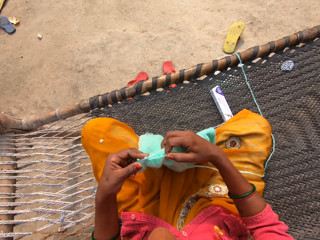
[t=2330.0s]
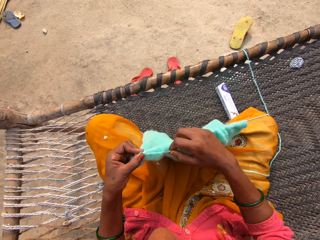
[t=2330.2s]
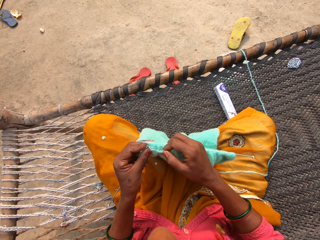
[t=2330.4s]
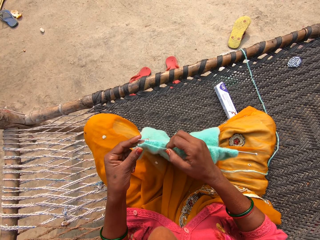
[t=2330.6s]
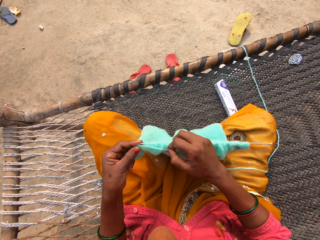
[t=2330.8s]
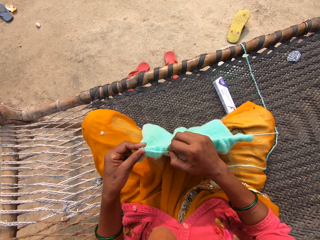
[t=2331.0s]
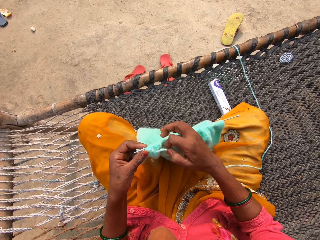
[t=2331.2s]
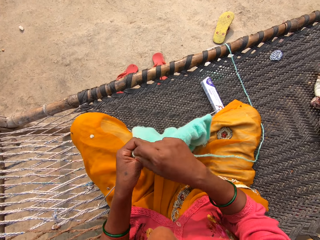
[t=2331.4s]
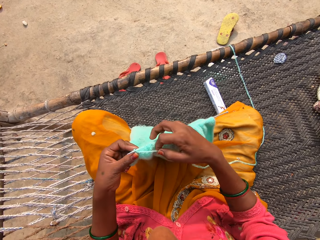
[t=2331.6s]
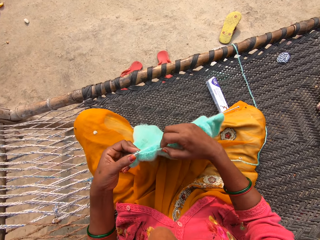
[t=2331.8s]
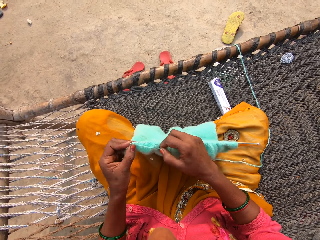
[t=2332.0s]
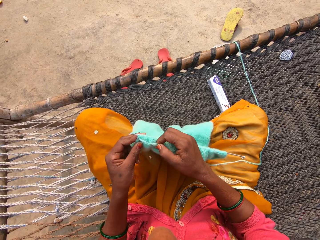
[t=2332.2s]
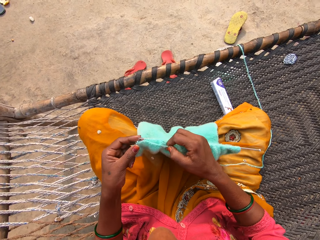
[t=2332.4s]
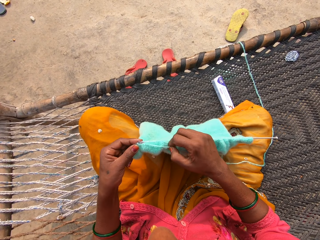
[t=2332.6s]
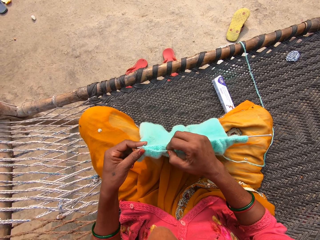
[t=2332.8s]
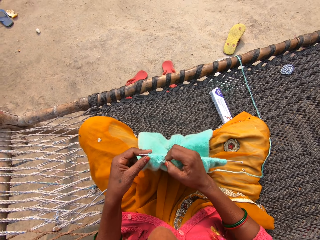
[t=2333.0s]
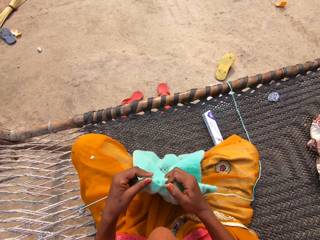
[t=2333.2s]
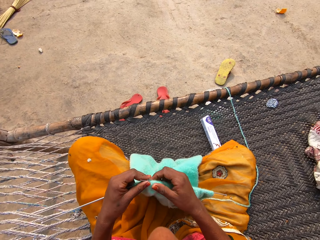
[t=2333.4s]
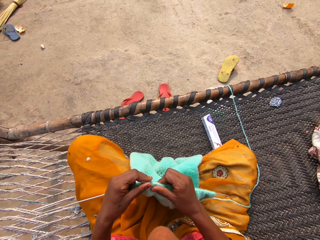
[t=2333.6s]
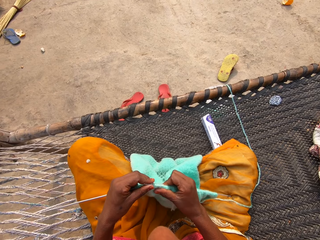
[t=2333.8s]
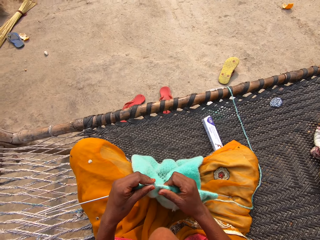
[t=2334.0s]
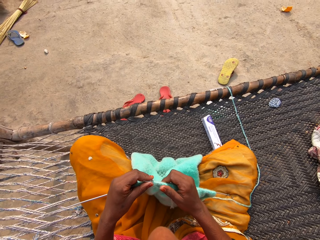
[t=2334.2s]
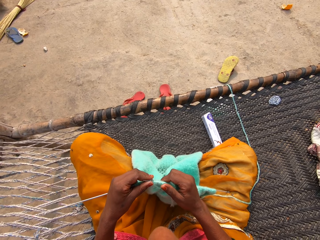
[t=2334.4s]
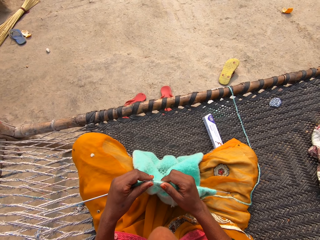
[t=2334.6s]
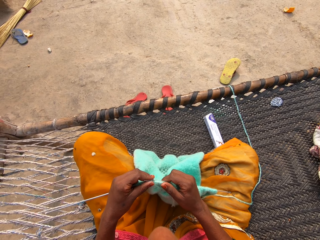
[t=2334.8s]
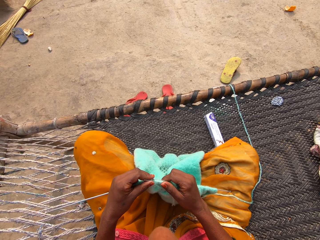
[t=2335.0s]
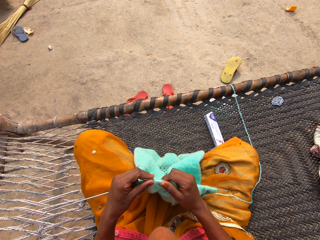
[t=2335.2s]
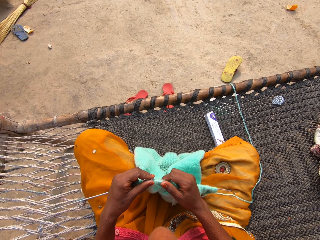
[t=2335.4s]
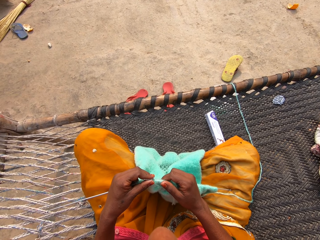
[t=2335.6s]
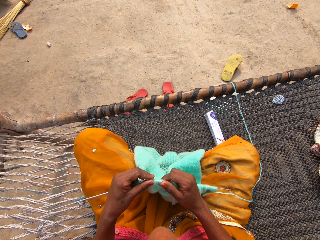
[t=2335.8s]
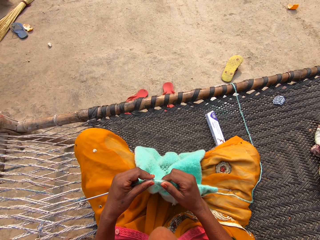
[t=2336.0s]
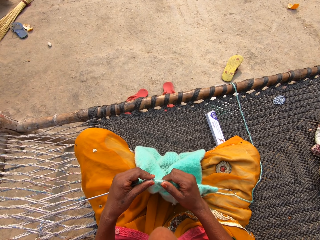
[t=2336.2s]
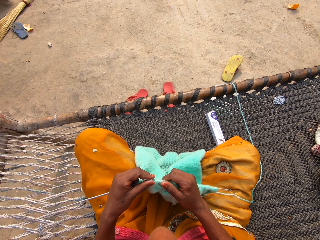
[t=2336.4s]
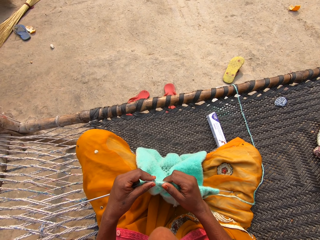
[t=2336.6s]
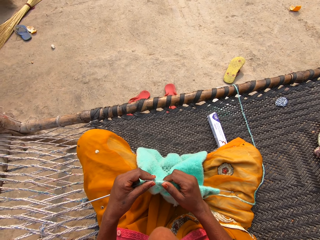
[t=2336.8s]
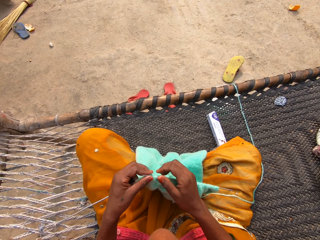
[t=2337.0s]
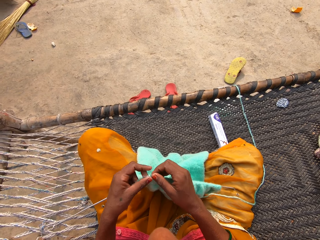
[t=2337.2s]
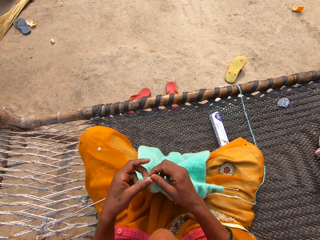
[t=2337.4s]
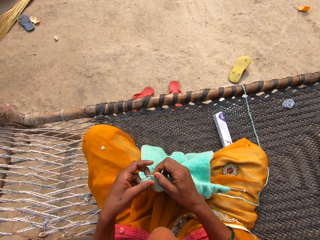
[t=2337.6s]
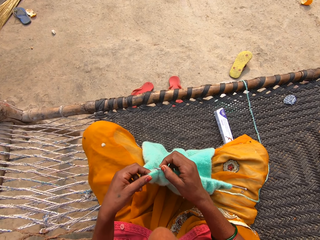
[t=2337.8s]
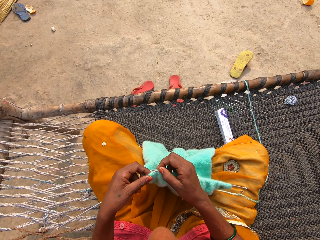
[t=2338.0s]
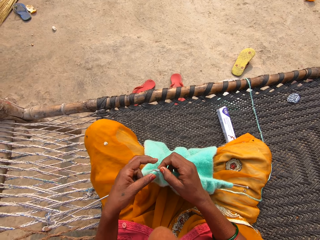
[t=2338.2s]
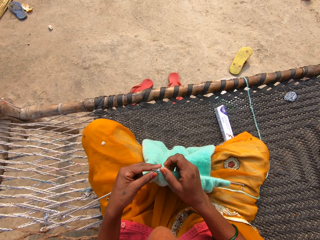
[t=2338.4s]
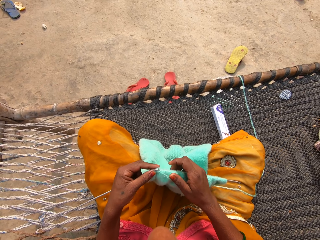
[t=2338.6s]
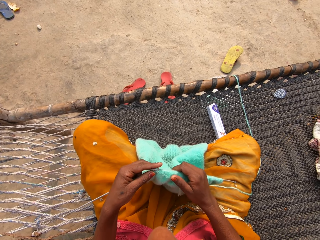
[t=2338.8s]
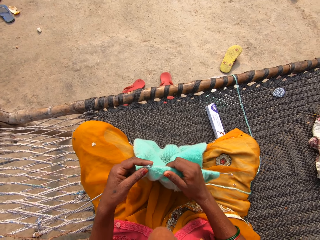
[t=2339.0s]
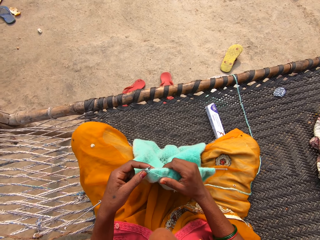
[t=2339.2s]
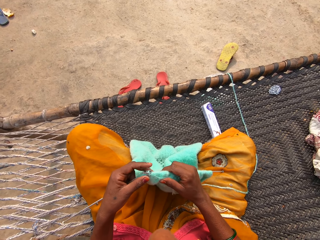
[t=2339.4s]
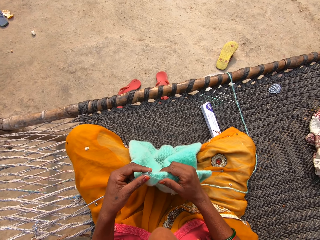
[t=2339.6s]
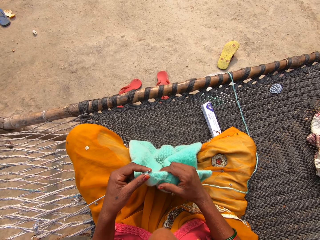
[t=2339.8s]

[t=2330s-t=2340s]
The camera wearer loops the yarn on a knitting needle and knits the fabric with the knitting needle. They loop the yarn on the knitting needle and knit the fabric with the knitting needle. They move the fabric on the knitting needle. They stare at the fabric.

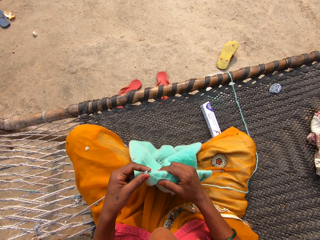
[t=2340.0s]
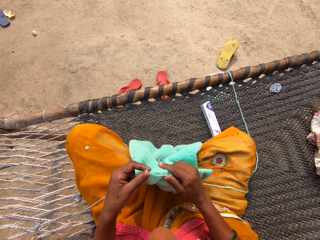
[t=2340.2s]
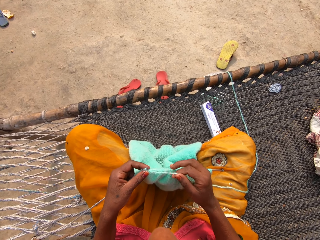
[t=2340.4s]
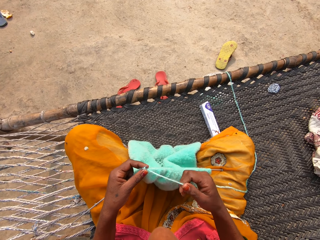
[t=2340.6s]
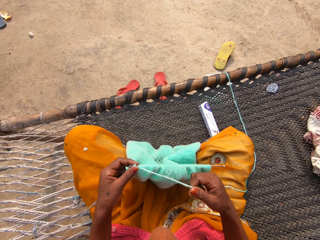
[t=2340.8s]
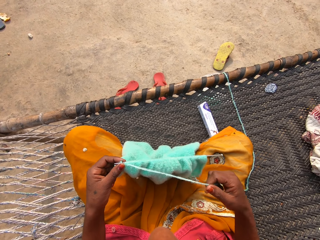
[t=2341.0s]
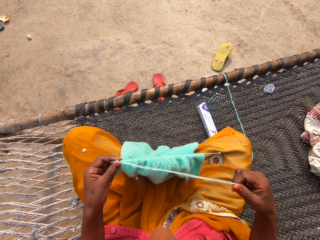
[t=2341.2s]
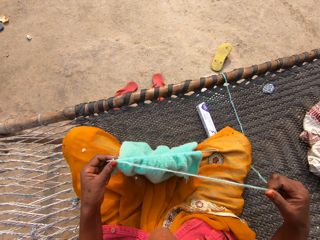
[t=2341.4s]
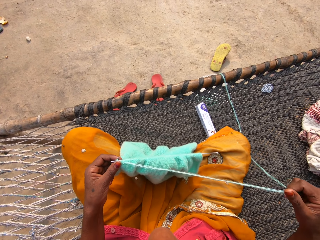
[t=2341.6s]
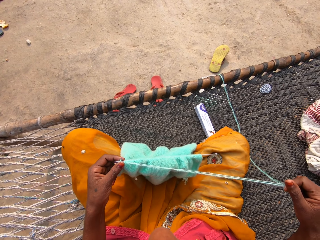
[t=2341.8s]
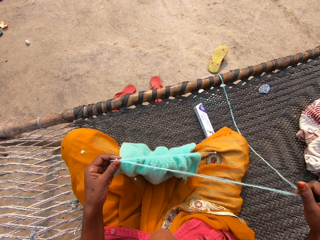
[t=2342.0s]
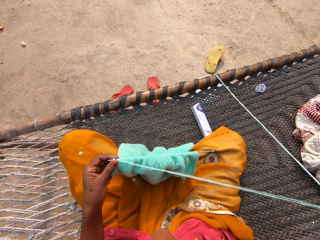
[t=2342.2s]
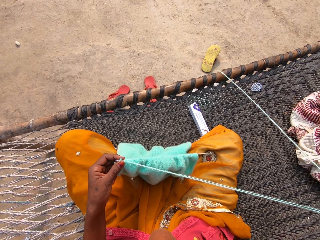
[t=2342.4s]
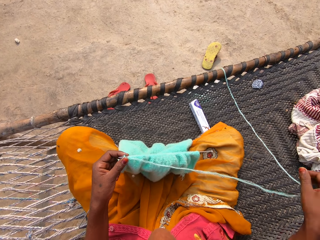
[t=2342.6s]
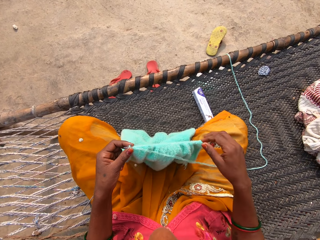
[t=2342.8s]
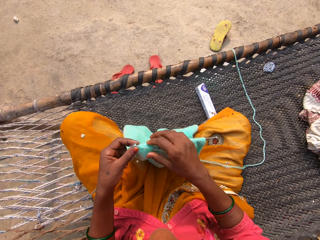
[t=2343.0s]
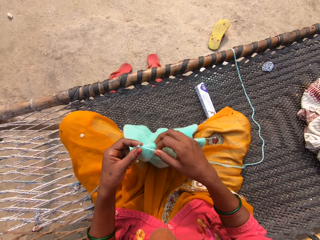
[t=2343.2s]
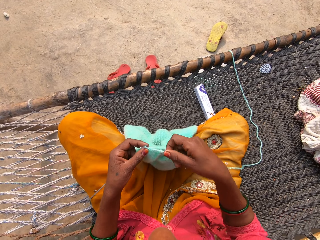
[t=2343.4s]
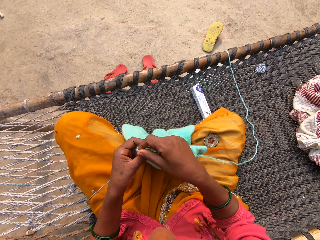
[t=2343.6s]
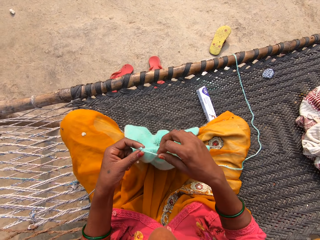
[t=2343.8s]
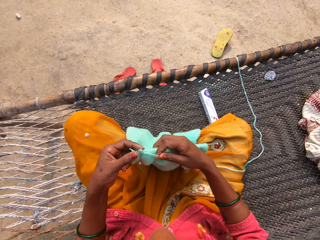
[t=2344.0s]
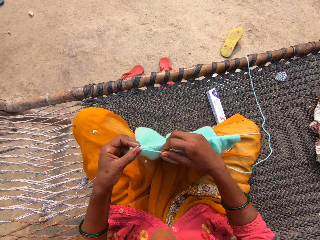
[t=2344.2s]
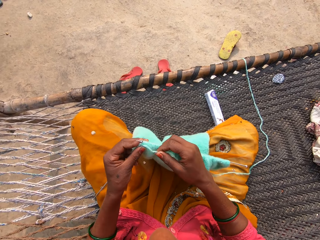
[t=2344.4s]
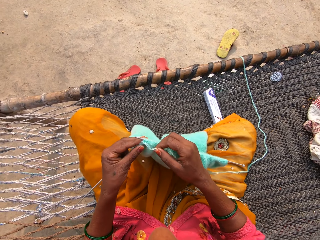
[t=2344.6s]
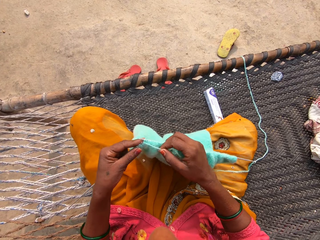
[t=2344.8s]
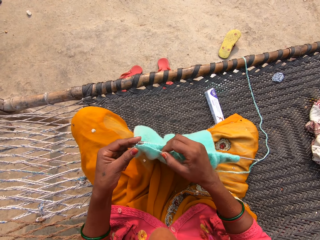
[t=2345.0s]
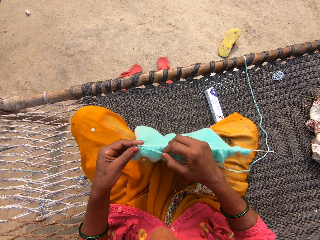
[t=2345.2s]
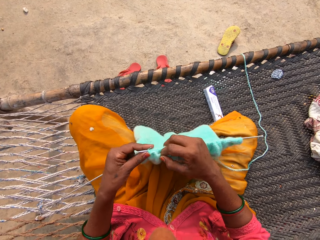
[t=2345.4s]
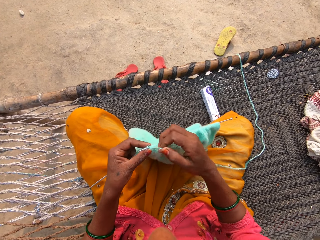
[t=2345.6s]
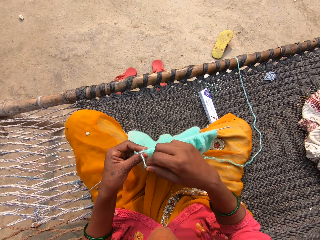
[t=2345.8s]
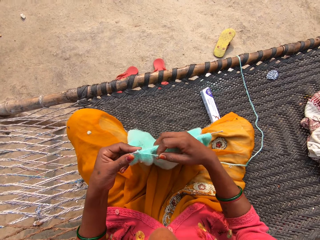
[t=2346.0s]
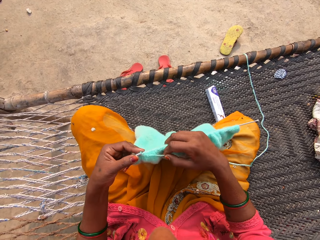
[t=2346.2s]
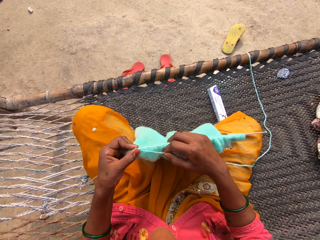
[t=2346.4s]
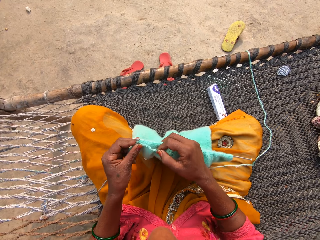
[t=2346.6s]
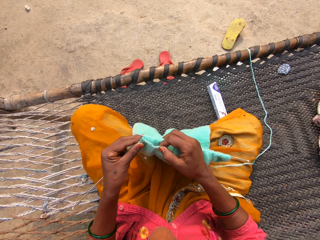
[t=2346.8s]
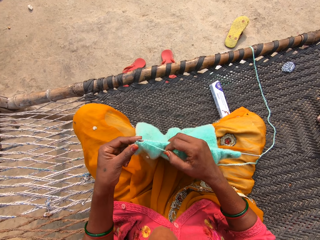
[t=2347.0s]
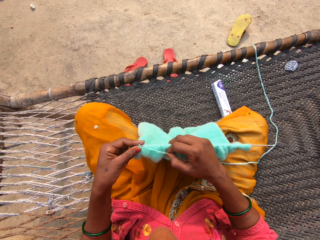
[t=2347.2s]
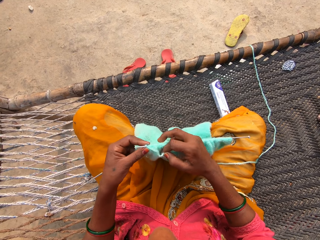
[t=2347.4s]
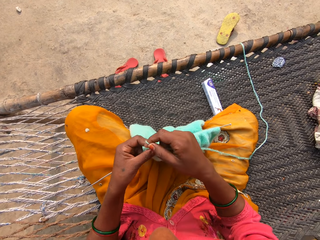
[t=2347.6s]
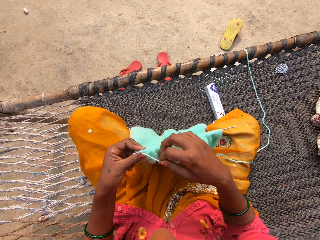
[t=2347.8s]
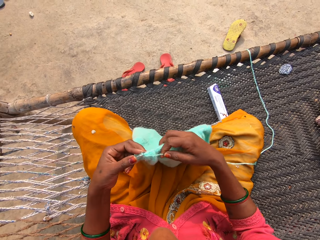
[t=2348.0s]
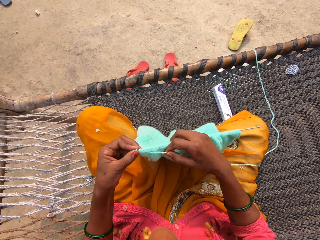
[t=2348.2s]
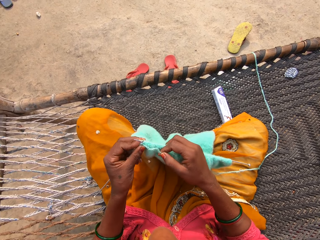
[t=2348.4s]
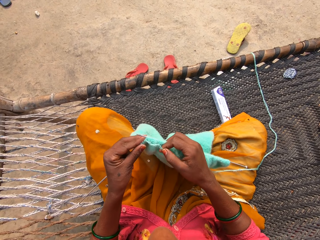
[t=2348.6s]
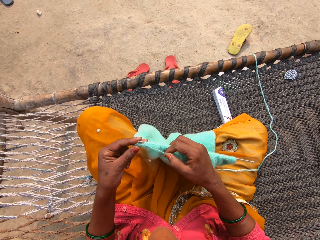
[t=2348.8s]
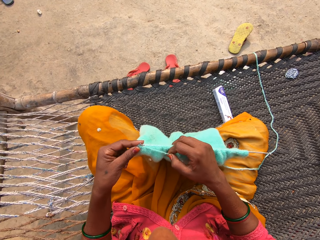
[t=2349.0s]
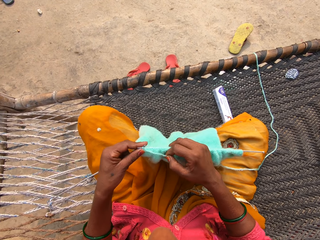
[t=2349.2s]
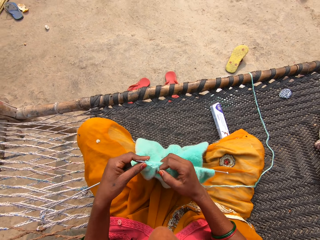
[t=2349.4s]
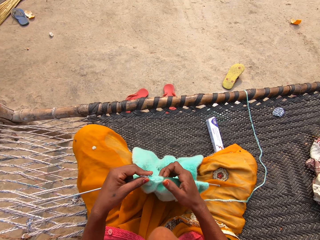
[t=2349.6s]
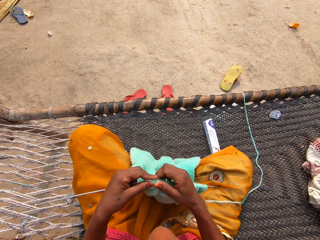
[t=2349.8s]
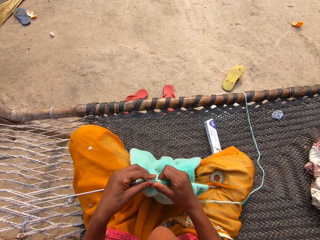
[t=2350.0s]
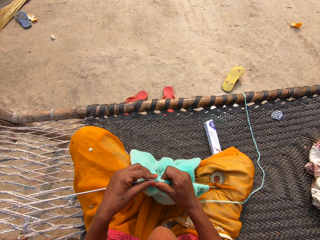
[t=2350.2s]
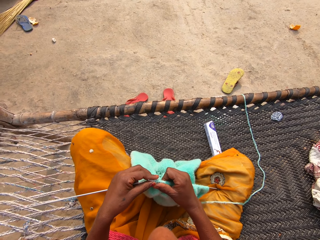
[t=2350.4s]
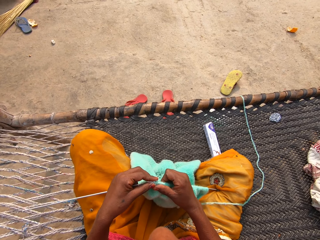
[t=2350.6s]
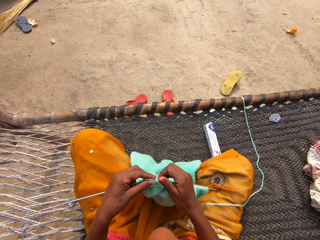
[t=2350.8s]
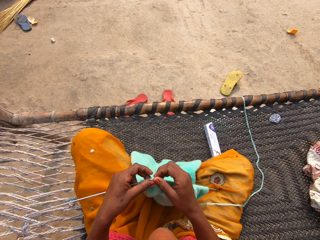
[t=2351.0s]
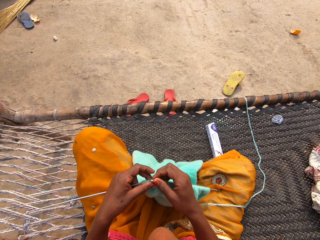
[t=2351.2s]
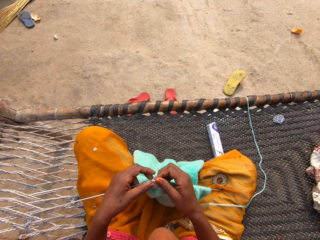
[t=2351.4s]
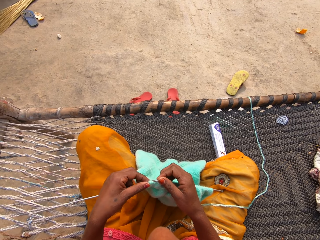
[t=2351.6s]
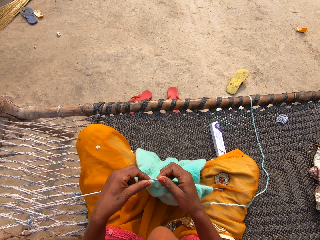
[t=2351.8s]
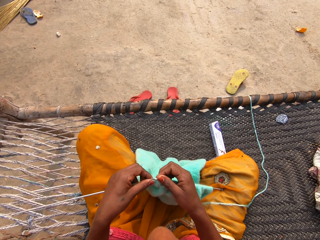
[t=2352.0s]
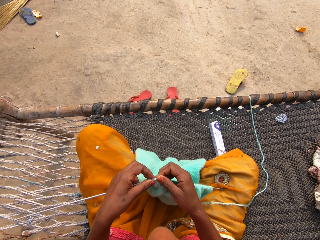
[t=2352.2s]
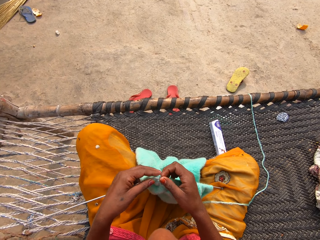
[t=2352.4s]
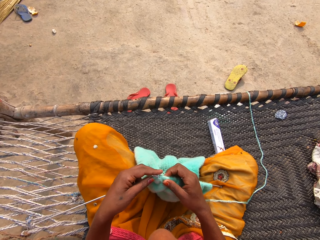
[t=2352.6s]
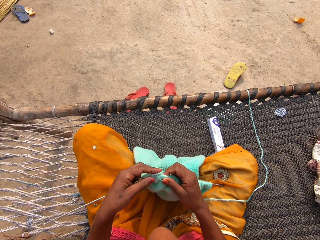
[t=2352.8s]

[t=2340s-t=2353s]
The camera wearer holds the knitting pins and yarn with her left hand. She adjusts the unknitted yarn with her right hand. She lifts the yarn. She drops the yarn on her lap. She knits with two knitting pins and yarn on a rattan mat. She loops the yarn on a knitting needle. She loops the yarn on the knitting needle and knits the fabric with the knitting needle. She loops the yarn on the knitting needle and knits the fabric with the knitting needle. She moves the fabric on the knitting needle.
